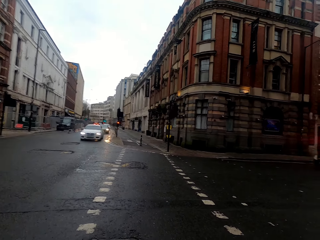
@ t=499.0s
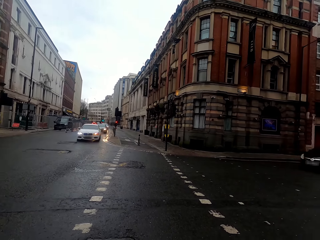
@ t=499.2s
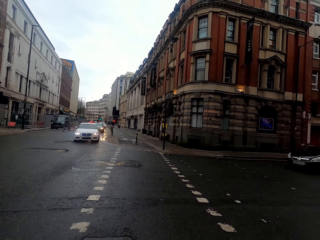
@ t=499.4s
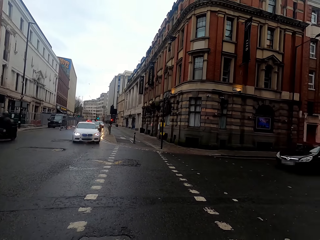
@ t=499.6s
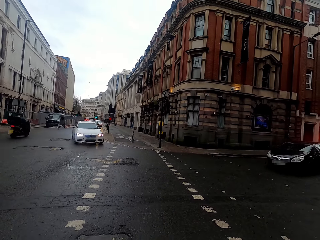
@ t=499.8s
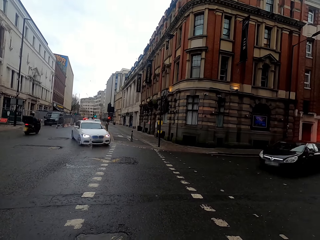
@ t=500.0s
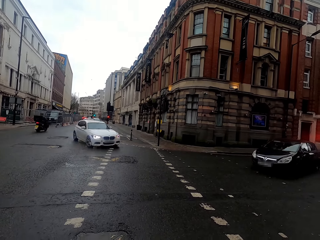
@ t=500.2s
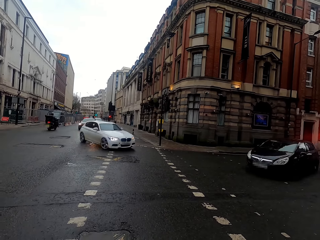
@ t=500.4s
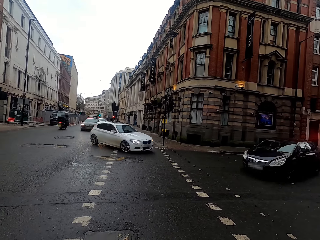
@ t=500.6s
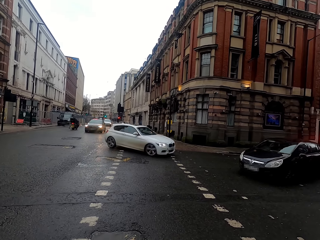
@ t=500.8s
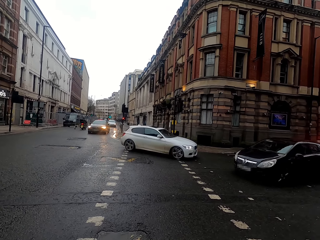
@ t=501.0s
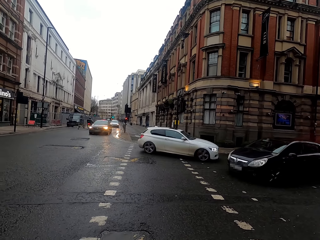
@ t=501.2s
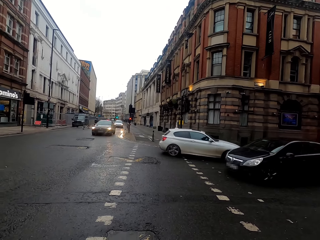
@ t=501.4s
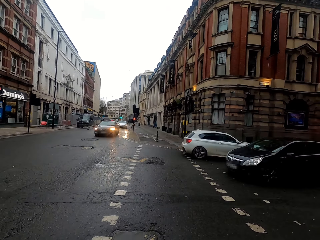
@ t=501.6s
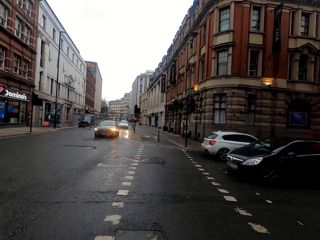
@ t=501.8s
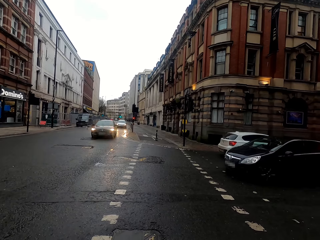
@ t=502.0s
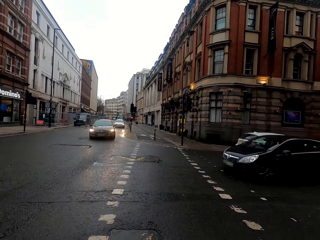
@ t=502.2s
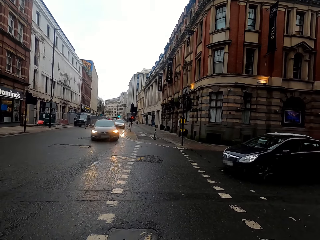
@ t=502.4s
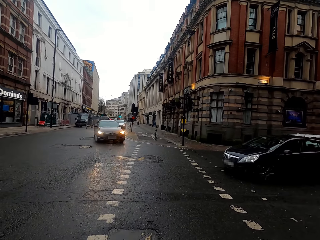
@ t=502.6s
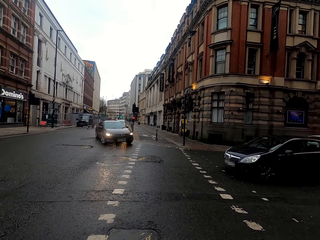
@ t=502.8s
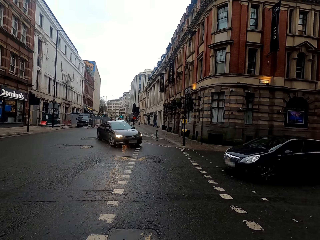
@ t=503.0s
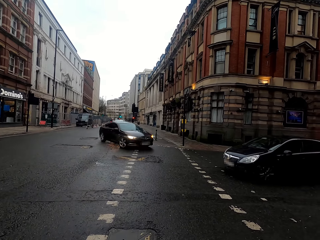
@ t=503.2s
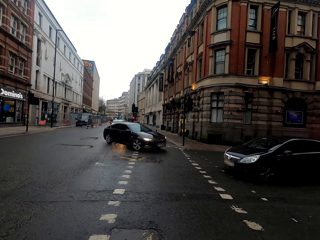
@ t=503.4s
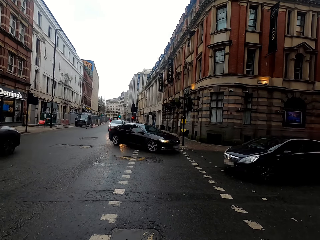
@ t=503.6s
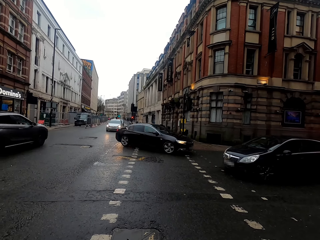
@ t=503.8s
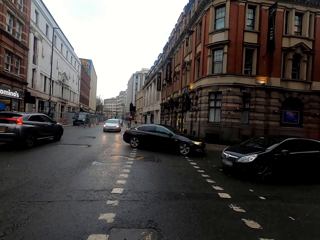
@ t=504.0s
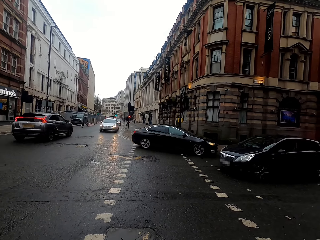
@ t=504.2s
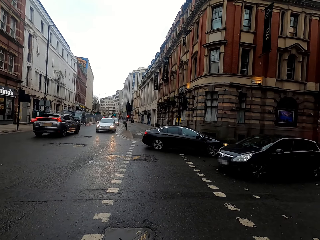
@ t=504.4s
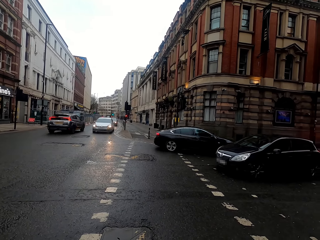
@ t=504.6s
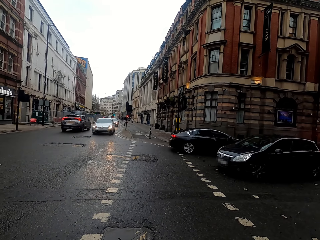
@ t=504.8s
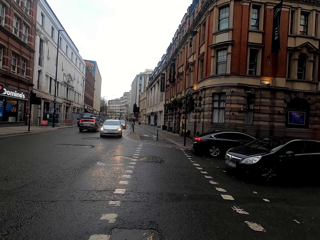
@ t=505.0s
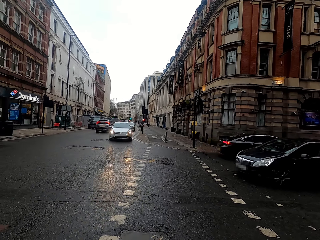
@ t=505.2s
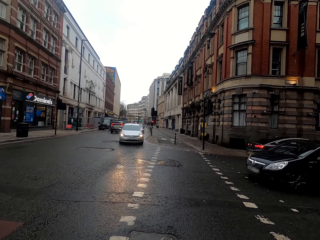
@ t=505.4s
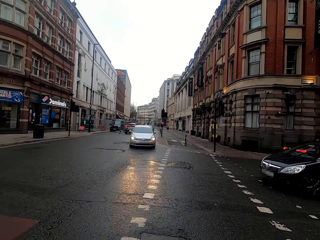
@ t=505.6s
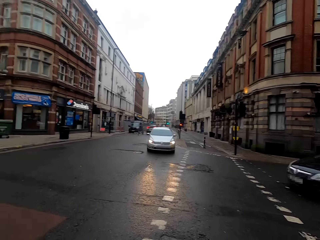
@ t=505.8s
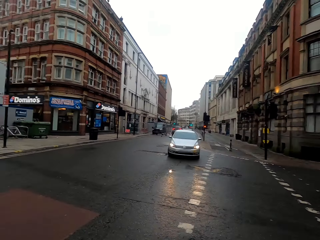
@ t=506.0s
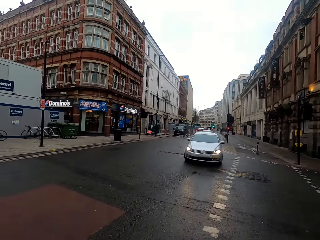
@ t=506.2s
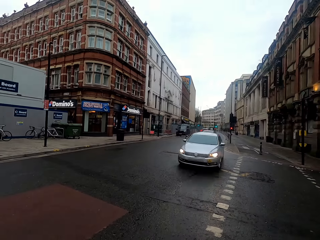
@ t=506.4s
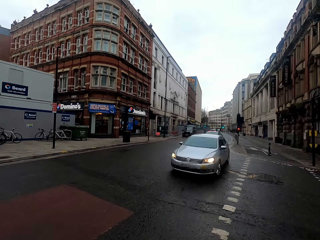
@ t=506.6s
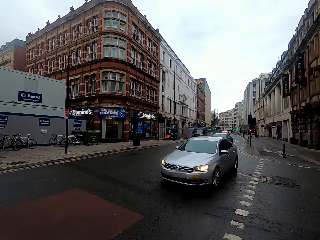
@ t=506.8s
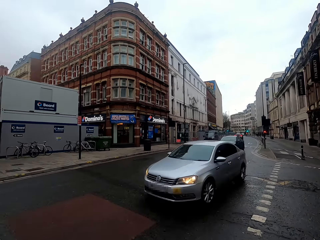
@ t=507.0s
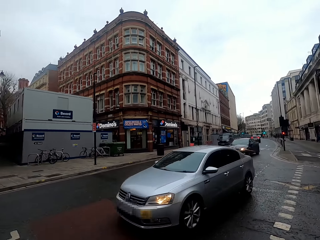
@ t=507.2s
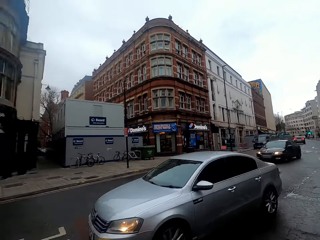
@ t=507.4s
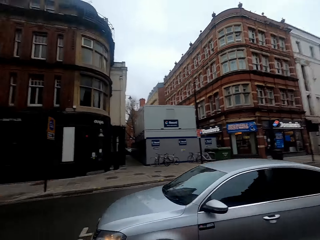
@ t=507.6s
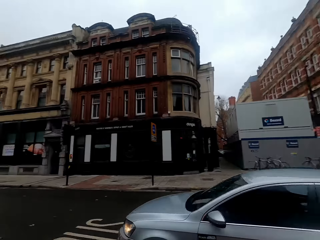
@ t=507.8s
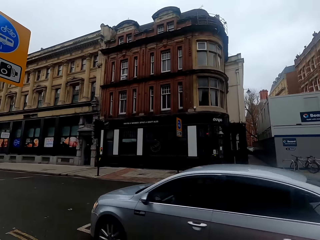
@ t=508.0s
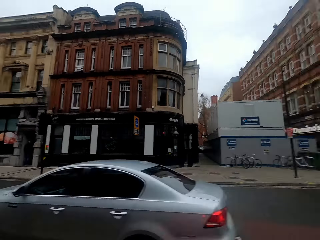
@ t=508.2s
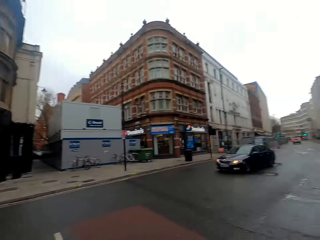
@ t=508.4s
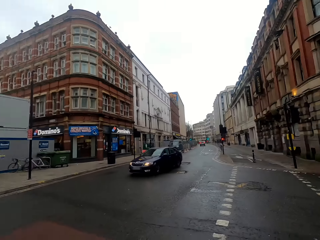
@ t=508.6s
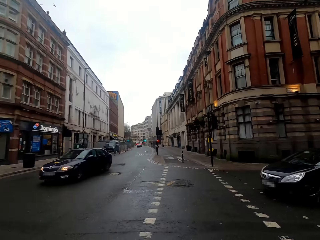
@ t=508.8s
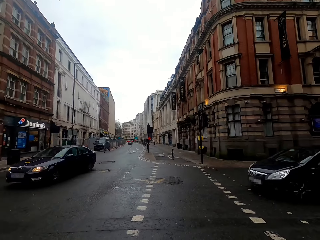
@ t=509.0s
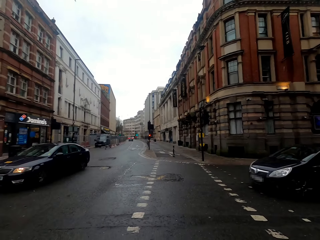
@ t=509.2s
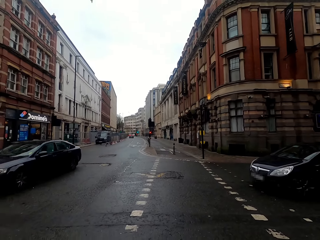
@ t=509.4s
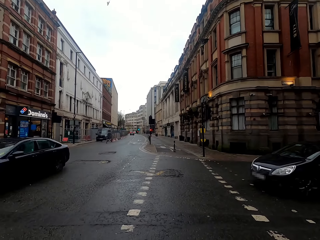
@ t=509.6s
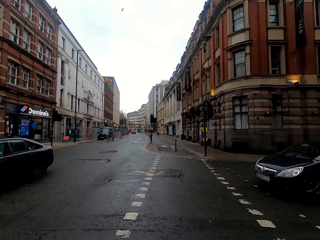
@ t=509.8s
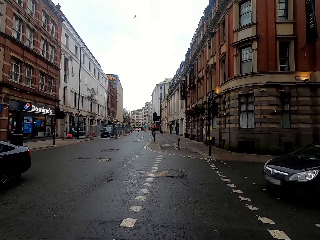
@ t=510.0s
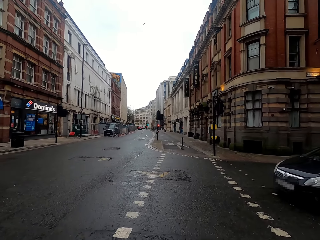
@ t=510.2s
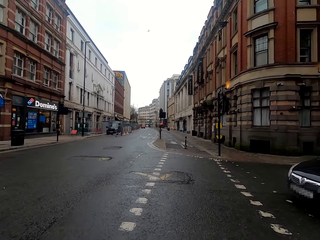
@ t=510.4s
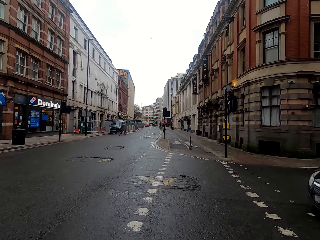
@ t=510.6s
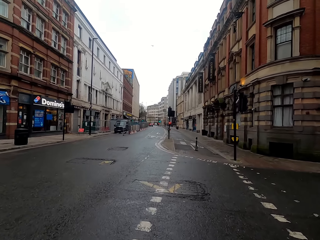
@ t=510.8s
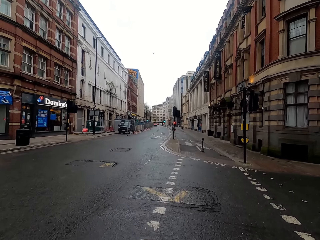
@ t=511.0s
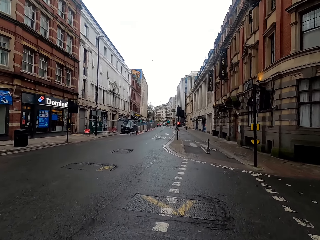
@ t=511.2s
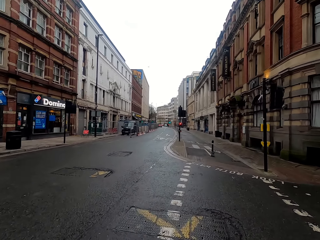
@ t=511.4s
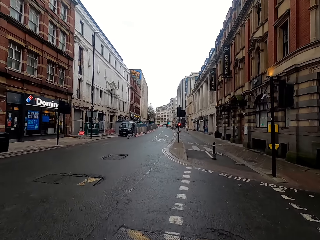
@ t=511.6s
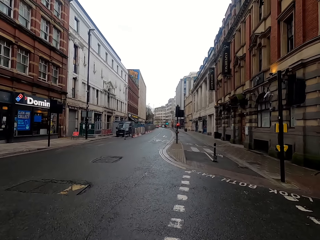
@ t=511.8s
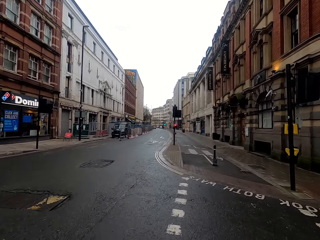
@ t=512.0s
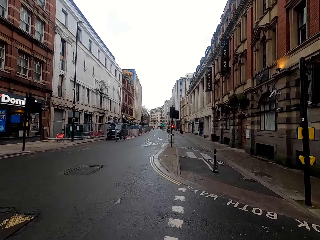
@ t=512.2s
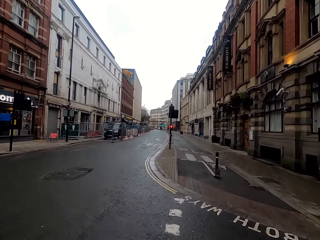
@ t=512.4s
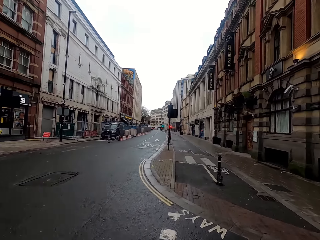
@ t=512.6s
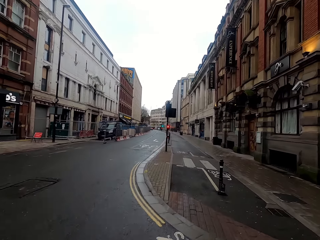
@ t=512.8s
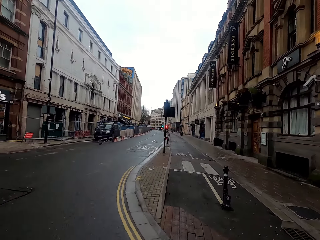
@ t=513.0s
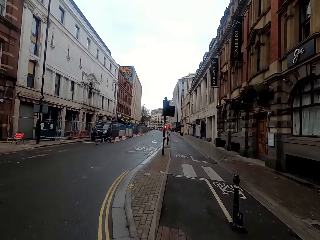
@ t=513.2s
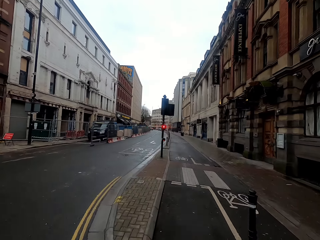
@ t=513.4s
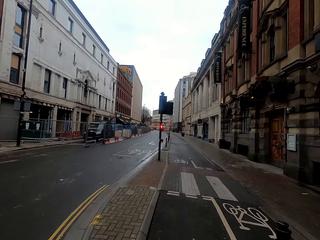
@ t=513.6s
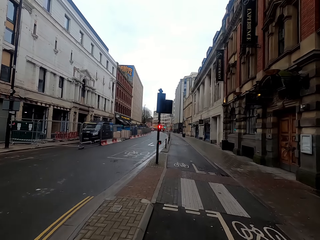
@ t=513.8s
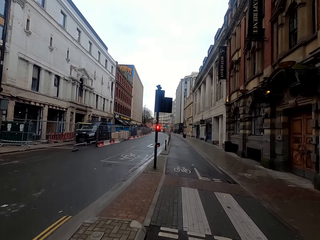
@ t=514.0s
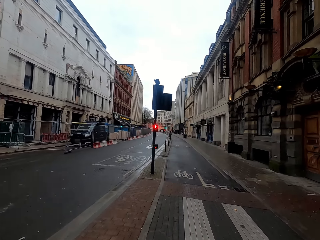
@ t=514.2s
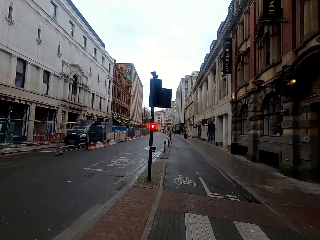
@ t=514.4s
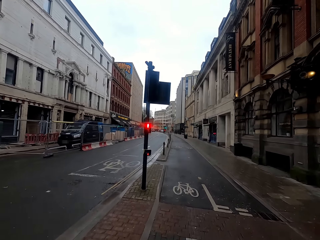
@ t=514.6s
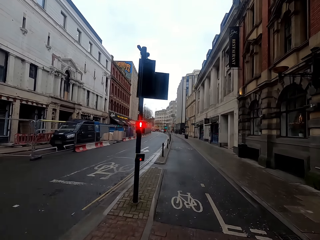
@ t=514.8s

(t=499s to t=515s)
The camera wearer looks to his left for the traffic light. He crosses the road to the other side of the footpath and slows down. He cycles along the road.

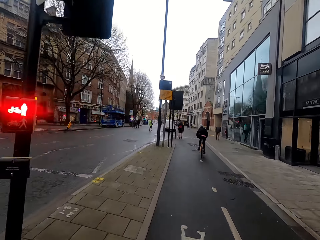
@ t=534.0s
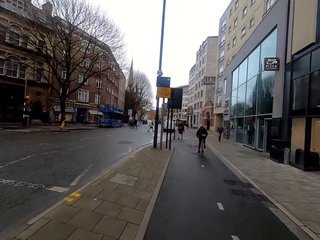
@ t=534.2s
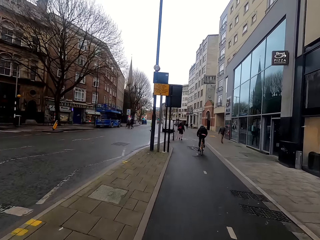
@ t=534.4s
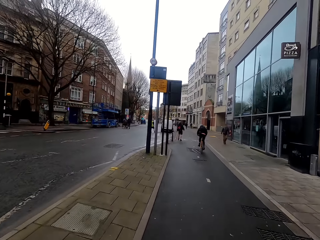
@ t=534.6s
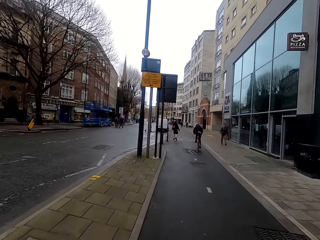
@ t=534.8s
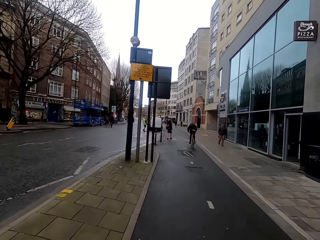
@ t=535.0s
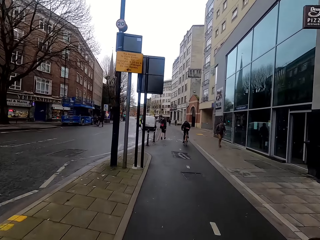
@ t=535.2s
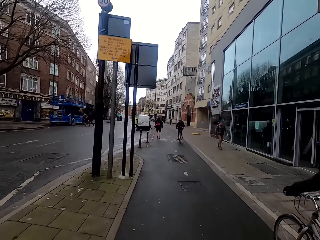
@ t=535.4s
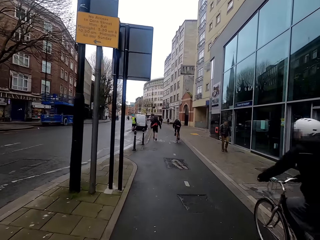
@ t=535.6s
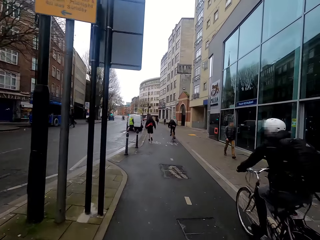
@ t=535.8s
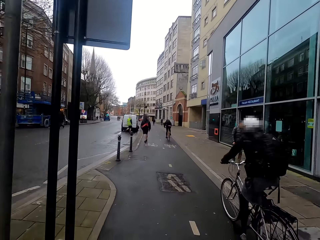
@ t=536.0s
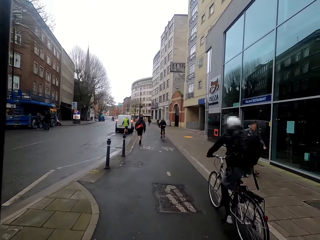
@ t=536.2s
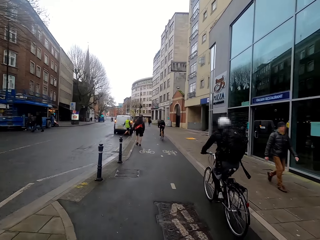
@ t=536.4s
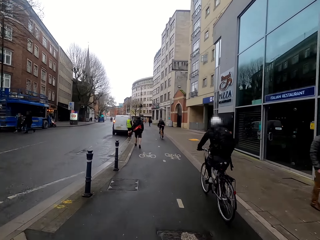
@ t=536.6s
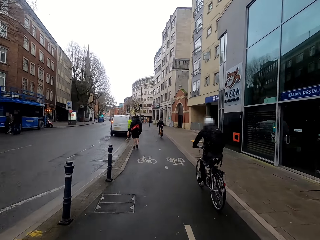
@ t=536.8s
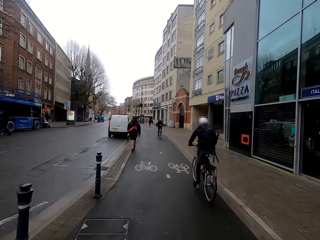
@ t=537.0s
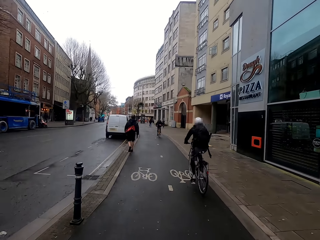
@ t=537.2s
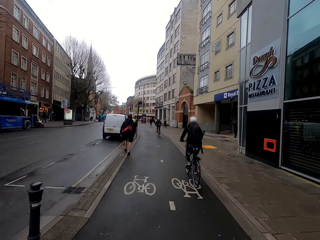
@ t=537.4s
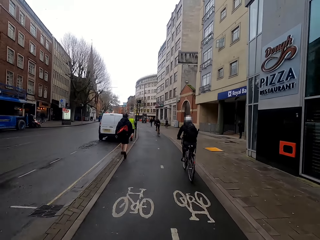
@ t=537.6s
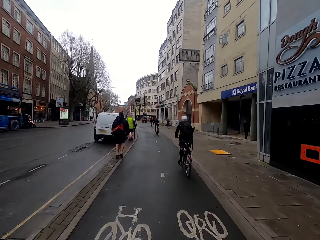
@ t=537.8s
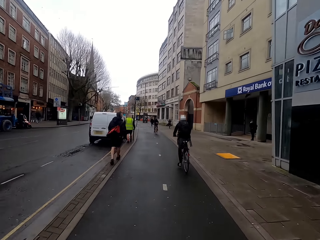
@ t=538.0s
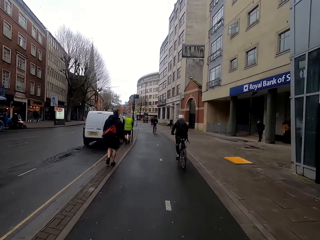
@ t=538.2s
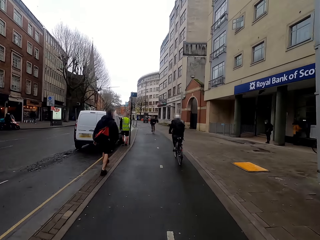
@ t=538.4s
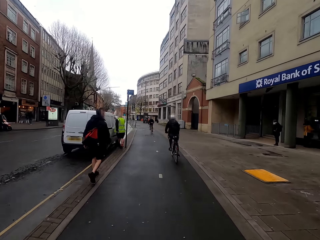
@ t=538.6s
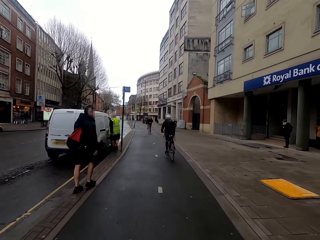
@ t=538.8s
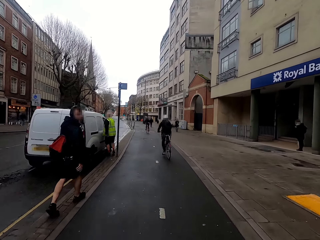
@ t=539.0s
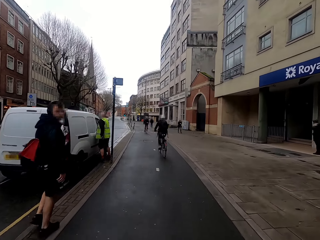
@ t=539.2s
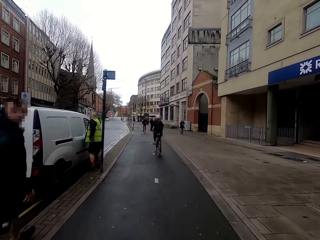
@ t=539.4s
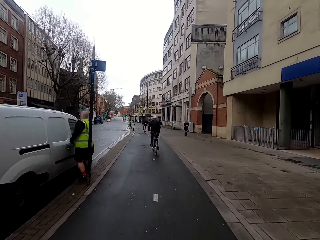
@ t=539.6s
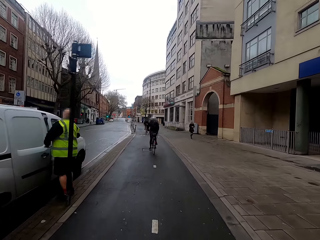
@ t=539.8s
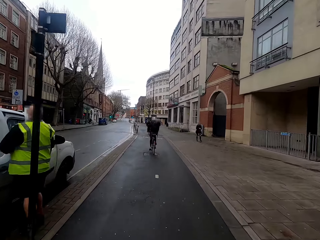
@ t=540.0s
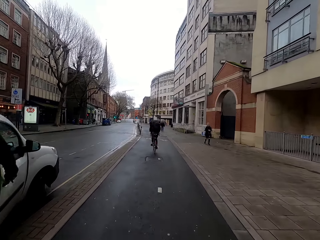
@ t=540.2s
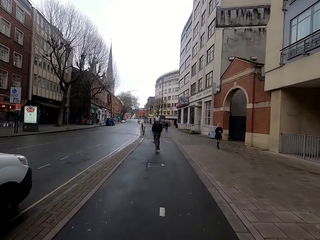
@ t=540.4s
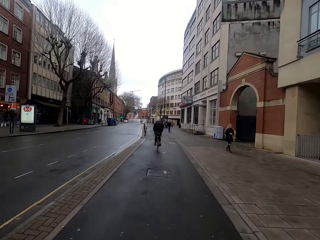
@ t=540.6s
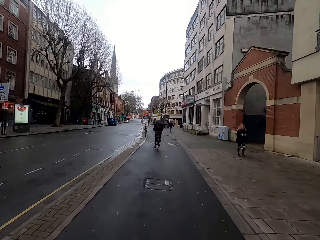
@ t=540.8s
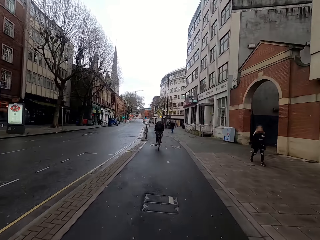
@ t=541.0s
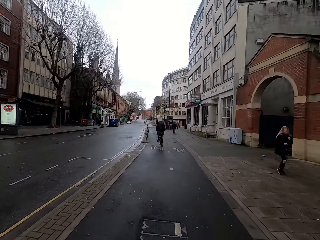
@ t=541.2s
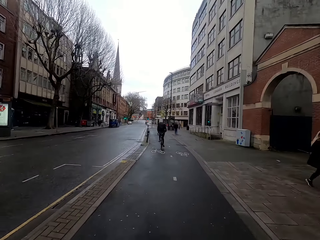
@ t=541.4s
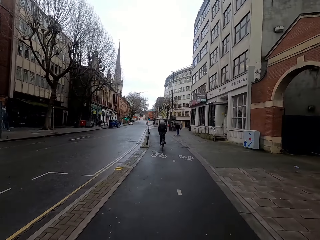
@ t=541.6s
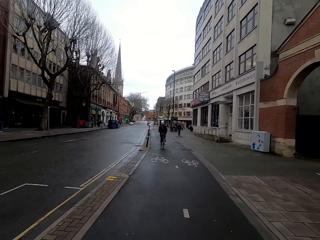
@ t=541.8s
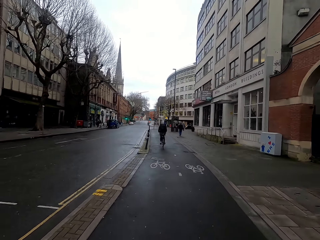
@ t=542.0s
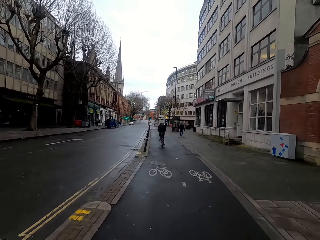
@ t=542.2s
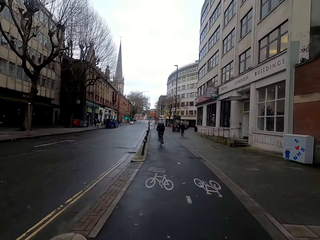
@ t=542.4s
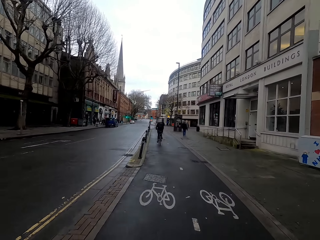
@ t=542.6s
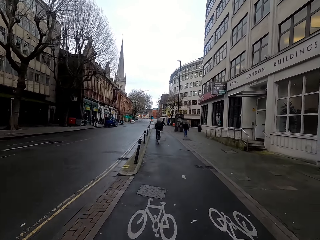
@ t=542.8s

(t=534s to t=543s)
A man cycles past the camera wearer along the road. The camera wearer cycles past another man along the road. A third man opens the door of a bus along the road with his right hand. The camera wearer cycles past the third man along the road.
